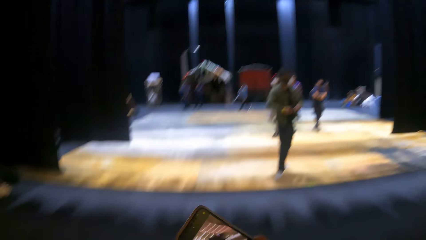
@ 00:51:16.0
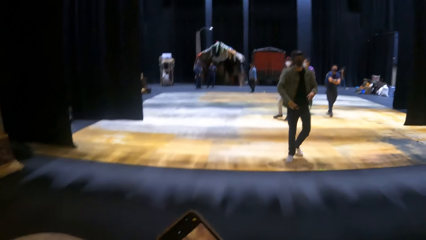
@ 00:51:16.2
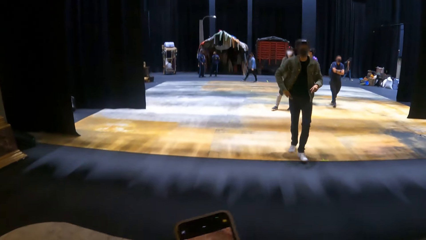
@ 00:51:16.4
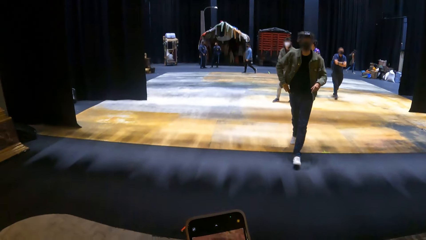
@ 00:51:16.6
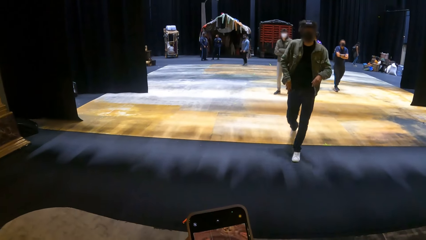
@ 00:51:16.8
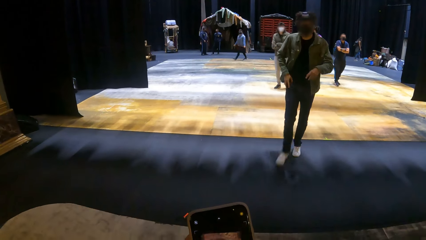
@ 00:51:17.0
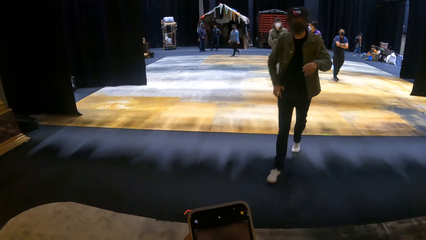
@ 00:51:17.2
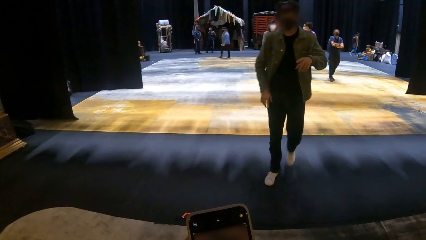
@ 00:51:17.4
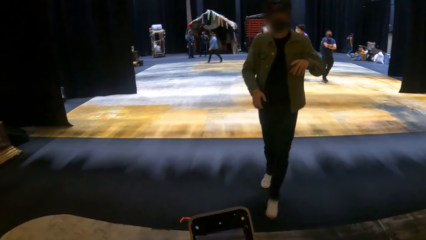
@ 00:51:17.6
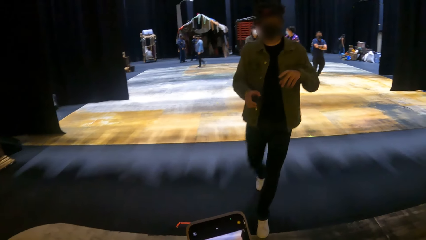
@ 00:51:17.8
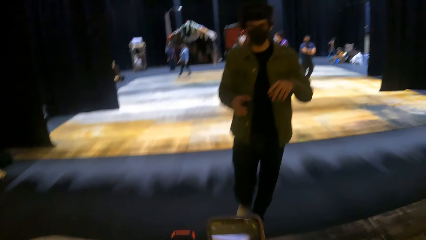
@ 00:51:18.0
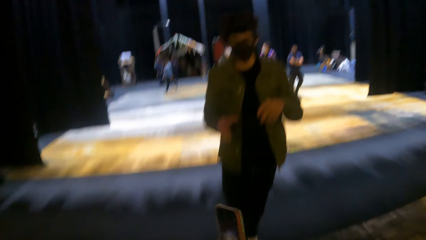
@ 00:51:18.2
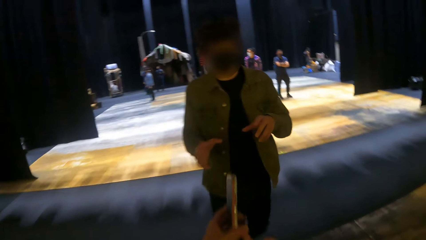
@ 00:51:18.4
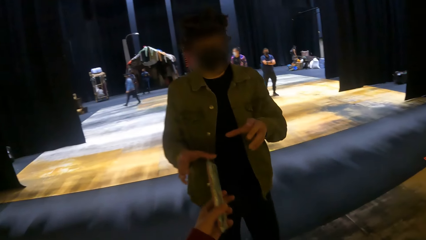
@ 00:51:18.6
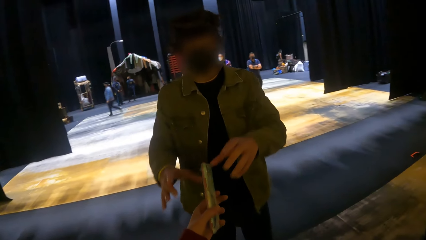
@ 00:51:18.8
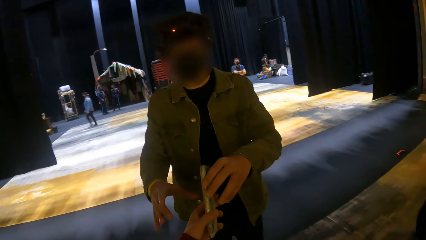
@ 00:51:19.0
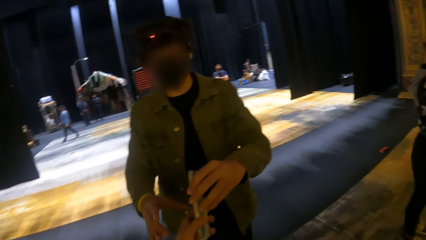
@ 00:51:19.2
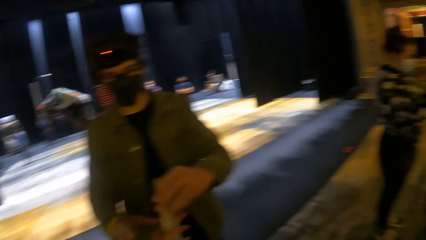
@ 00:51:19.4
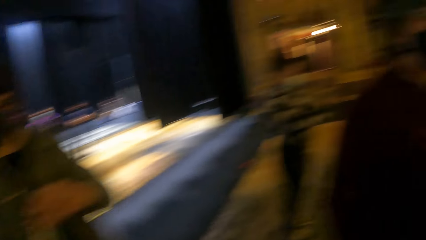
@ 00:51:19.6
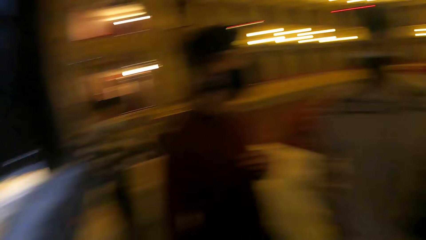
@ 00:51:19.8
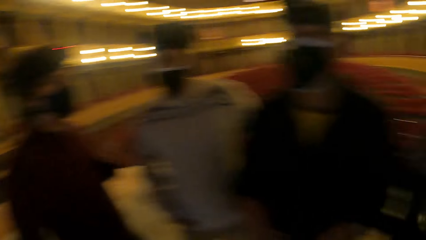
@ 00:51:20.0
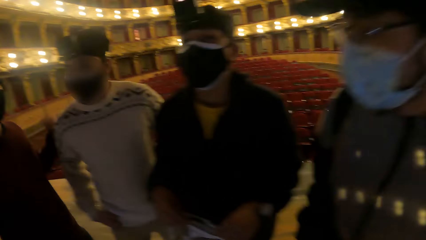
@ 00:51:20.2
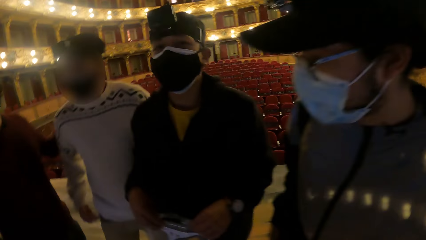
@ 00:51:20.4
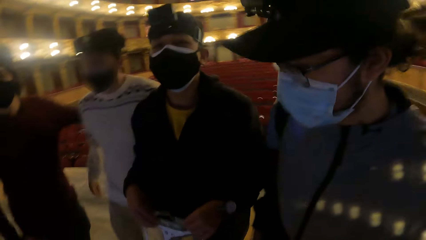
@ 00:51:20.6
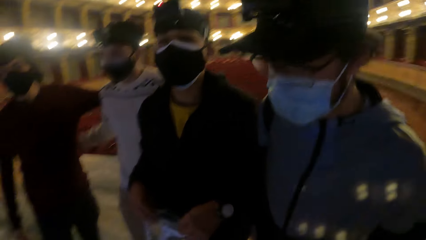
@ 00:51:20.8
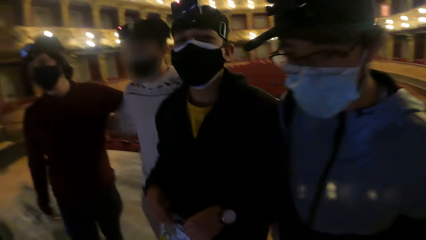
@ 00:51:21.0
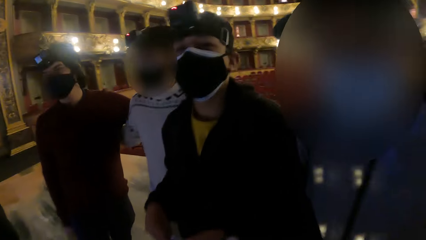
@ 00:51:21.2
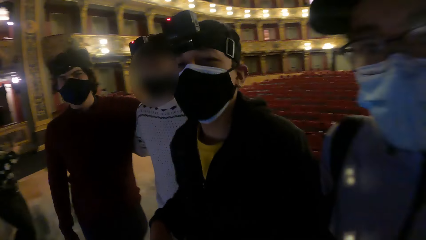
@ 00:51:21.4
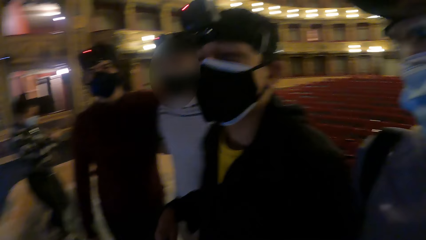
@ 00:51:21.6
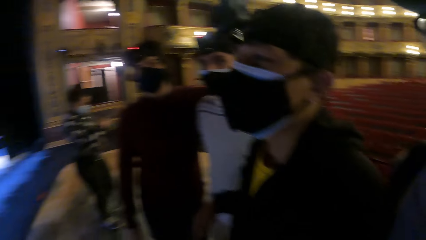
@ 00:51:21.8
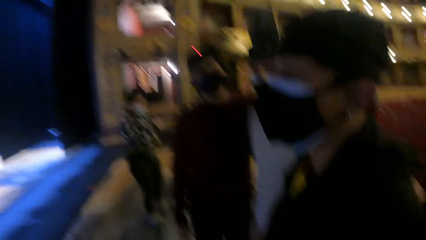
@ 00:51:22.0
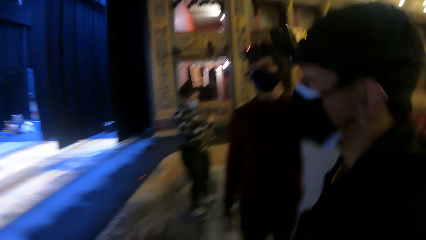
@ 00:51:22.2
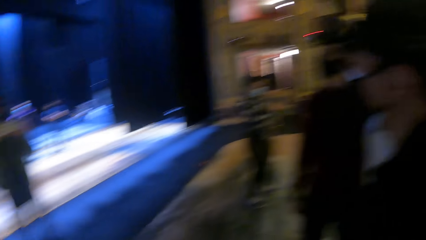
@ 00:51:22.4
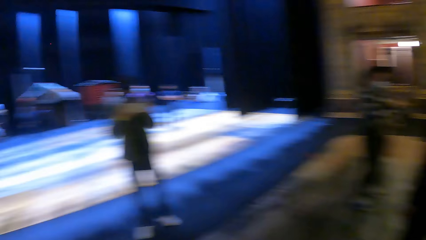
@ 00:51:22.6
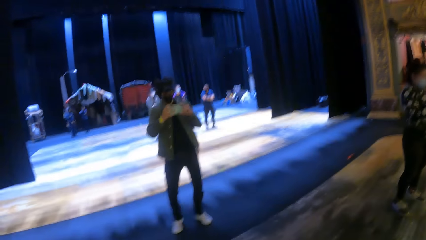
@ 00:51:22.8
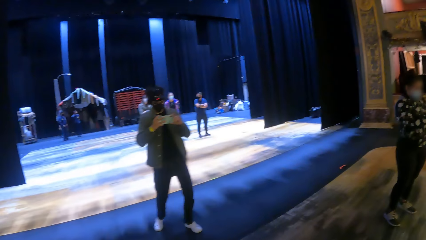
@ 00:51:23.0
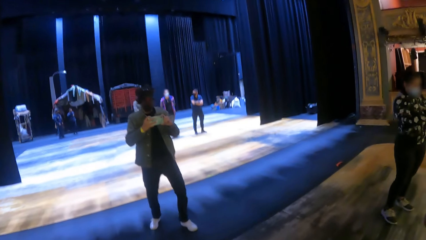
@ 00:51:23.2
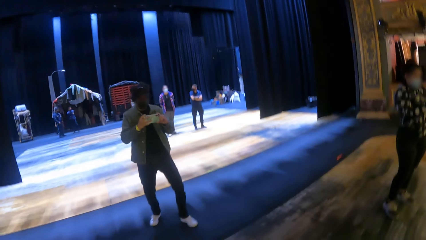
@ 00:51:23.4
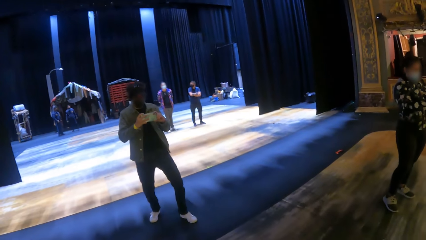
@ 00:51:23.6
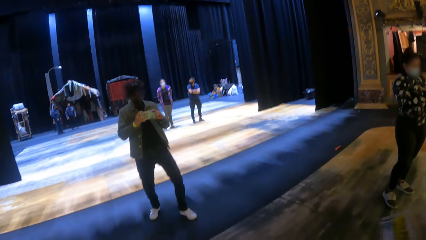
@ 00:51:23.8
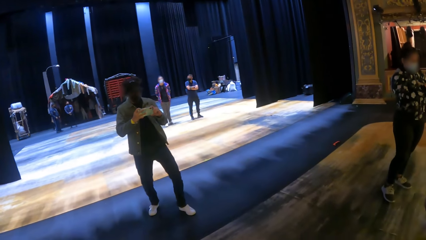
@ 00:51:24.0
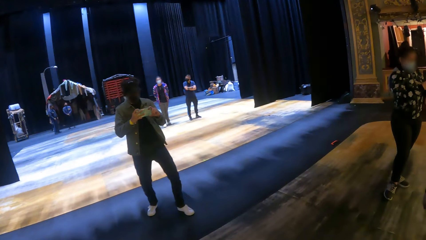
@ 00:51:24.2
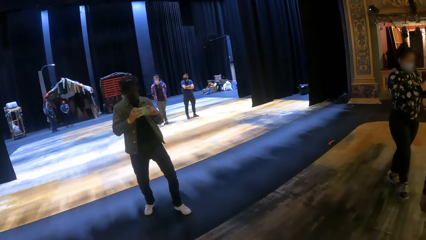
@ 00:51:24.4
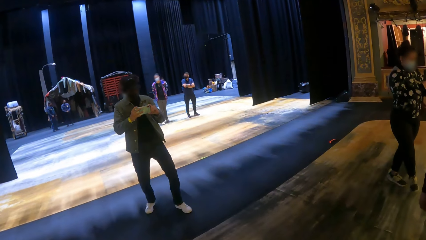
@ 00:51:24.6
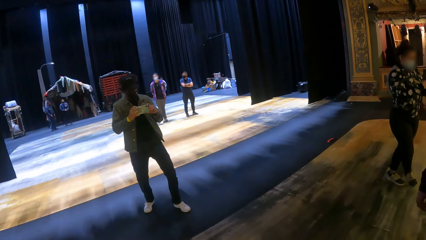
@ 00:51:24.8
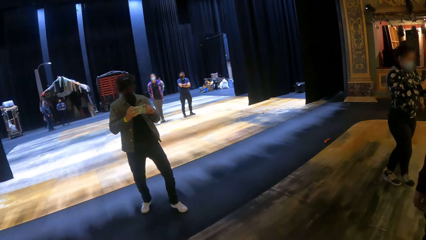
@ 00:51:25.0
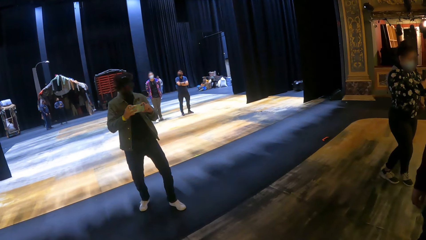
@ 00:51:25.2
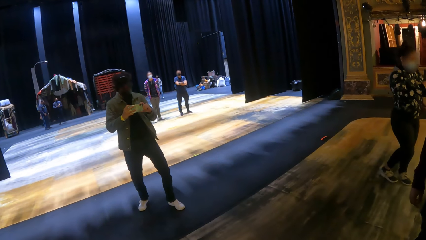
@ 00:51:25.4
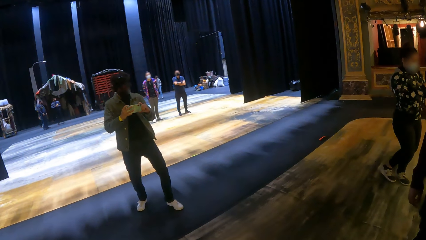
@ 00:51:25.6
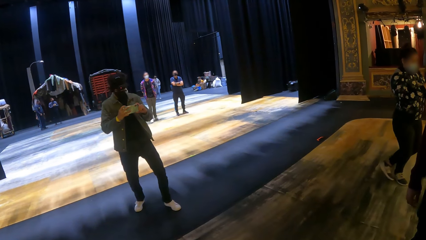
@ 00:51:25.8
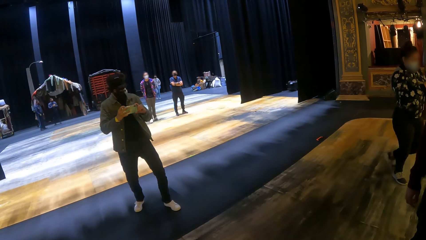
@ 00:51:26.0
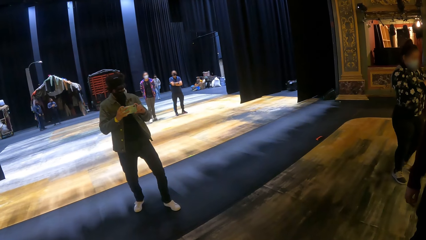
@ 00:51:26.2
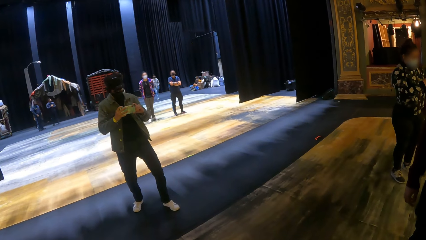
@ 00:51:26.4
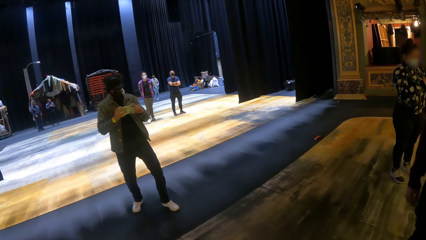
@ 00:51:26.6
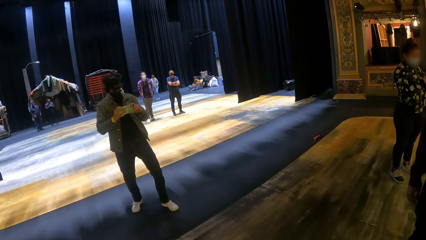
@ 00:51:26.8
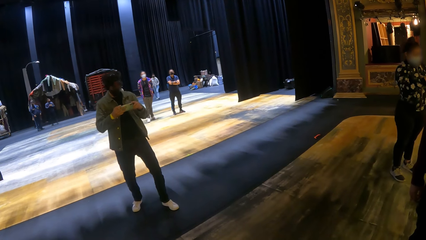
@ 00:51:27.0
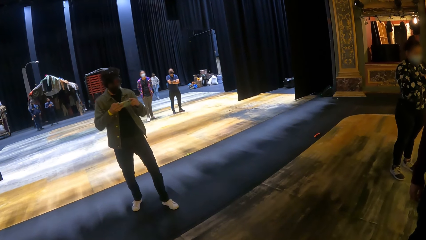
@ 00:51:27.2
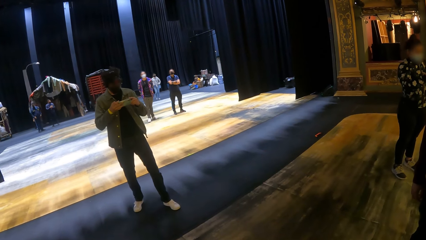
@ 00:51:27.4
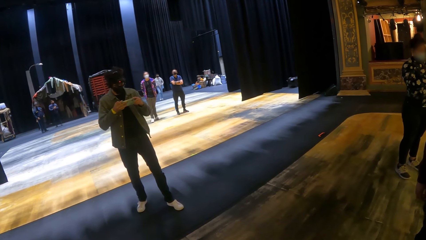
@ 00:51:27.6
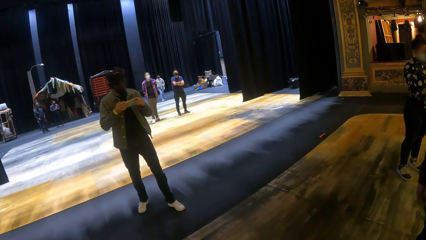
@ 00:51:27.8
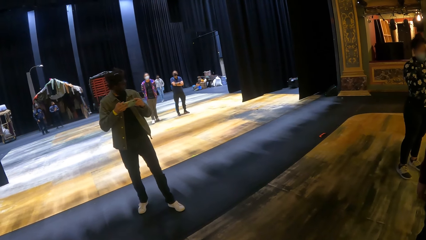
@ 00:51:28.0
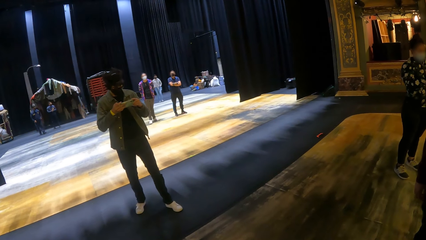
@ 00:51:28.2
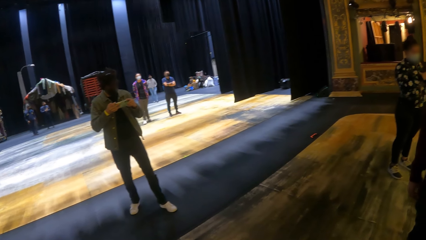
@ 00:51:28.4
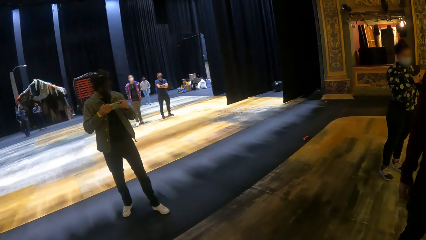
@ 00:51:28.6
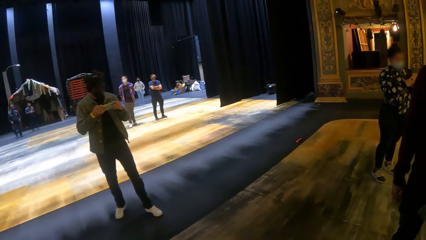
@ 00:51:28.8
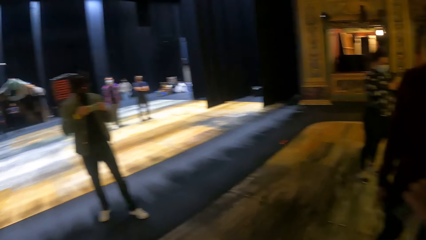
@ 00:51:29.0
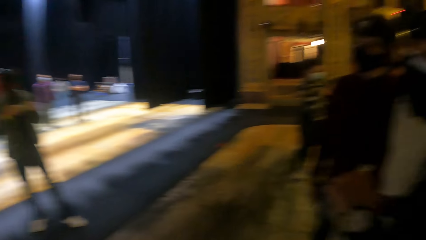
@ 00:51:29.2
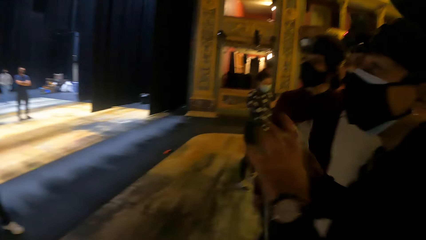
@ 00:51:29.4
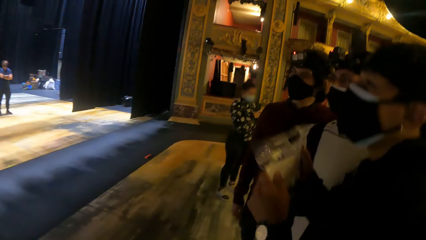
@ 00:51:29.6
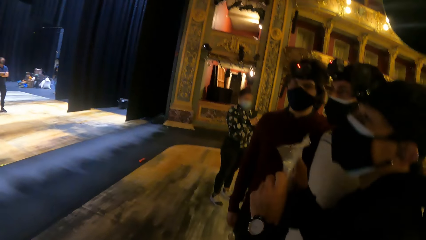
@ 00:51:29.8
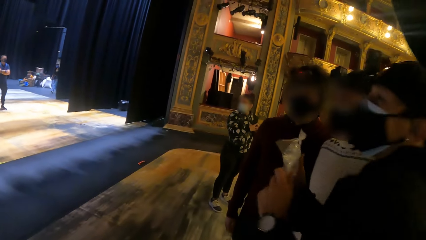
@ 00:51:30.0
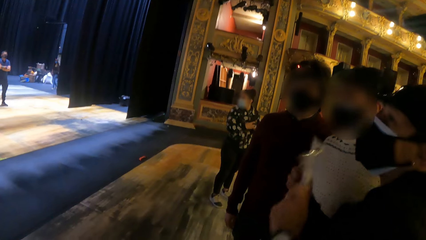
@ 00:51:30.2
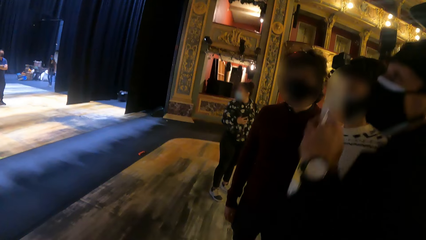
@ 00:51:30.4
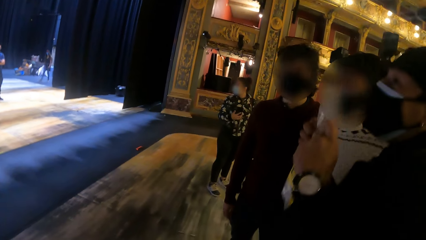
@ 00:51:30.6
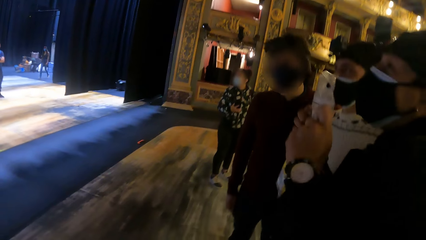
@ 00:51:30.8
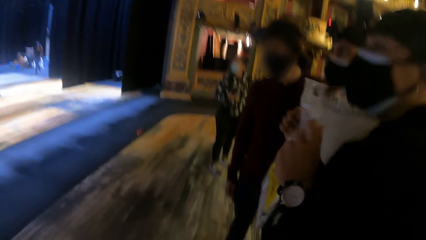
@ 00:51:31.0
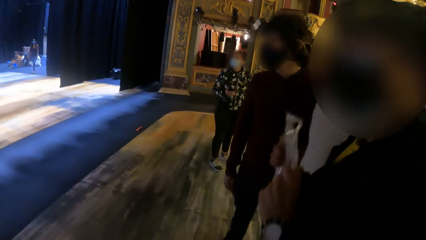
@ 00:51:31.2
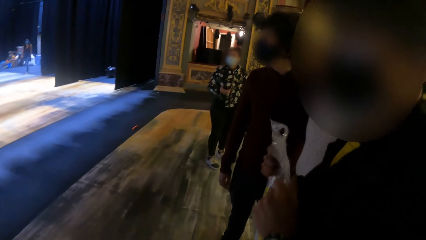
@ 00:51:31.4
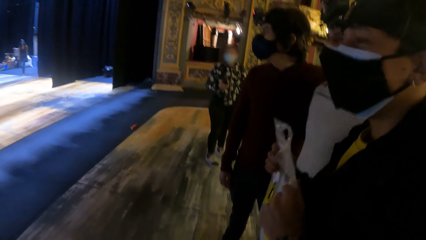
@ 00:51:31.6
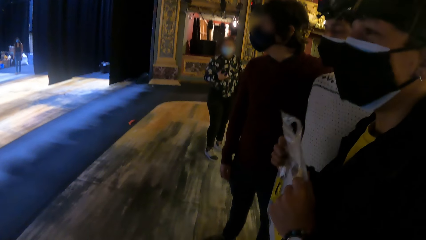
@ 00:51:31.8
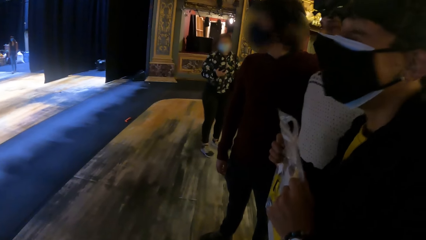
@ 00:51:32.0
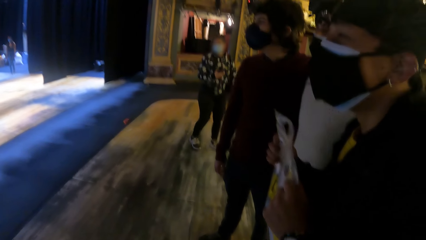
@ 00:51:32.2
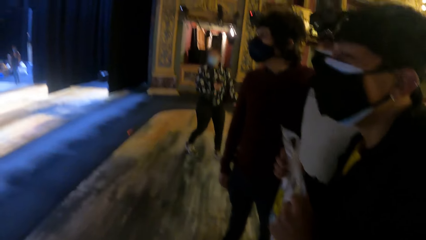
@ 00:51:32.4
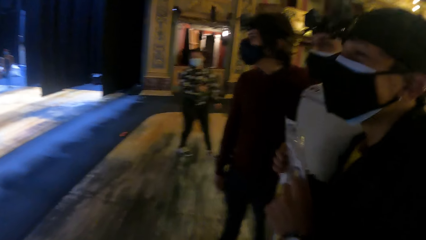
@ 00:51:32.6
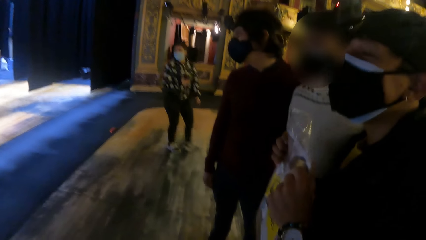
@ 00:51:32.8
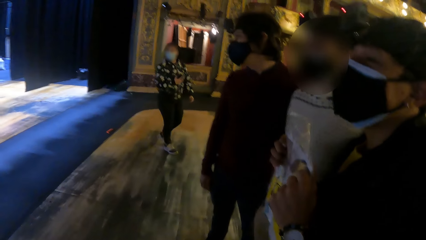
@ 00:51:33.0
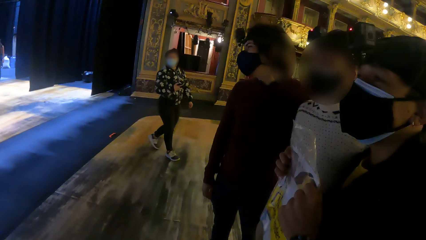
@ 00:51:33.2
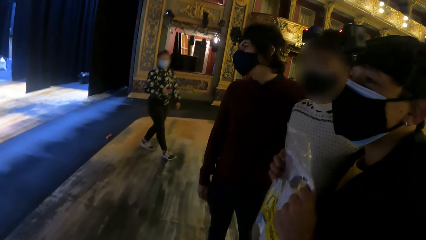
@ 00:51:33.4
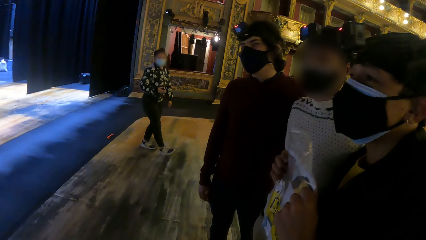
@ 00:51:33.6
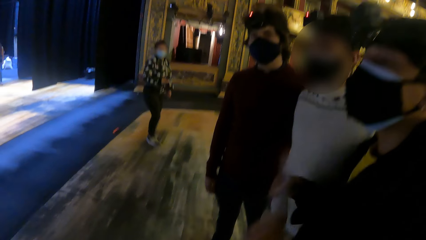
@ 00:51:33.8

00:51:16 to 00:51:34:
The man places the phone in a trouser pocket with his right hand. The man walks towards the camera wearer. The camera wearer gives the man the phone. They interact with the man. The man takes the phone from the camera wearer's right hand with his left hand. The camera wearer interacts with another man, a third man, a fourth man and a fifth man. The woman operates the phone with both hands. The first man takes a picture with the phone in both hands. The third man places his left hand on the plastic poster in his right hand. The third man interacts with the fifth man, the fourth man and the camera wearer.
